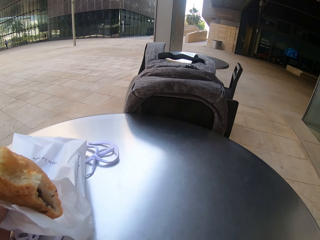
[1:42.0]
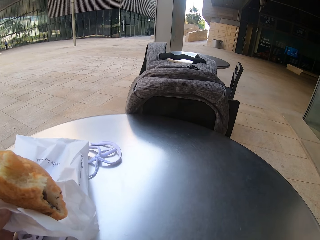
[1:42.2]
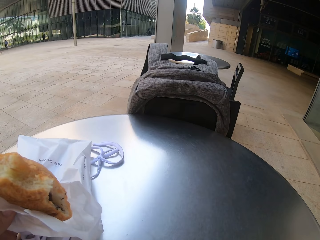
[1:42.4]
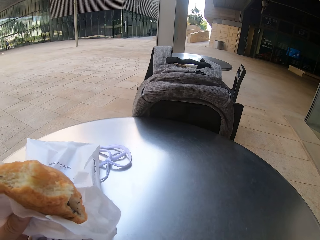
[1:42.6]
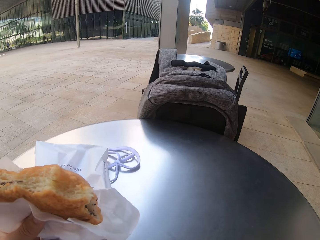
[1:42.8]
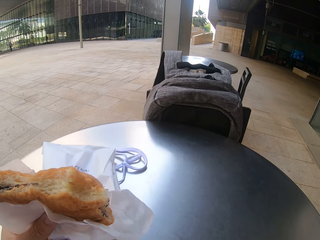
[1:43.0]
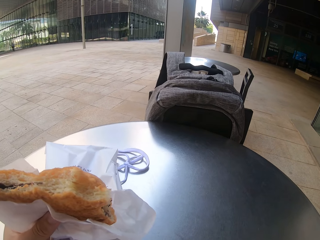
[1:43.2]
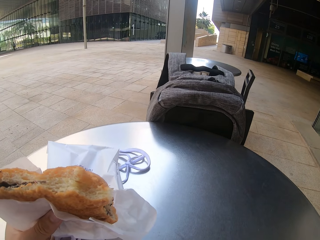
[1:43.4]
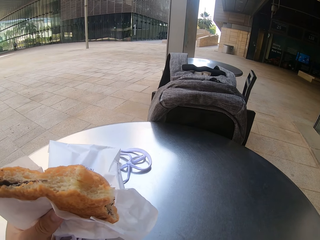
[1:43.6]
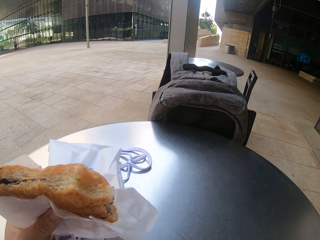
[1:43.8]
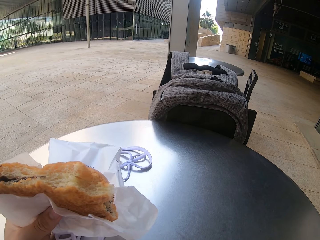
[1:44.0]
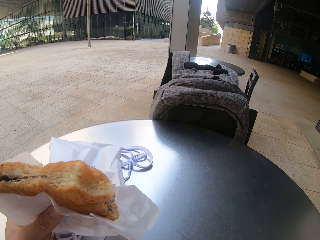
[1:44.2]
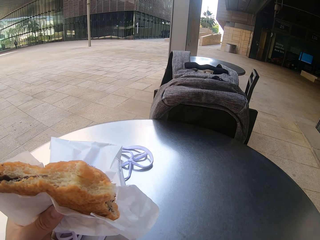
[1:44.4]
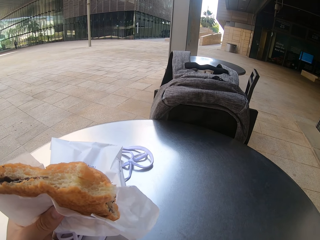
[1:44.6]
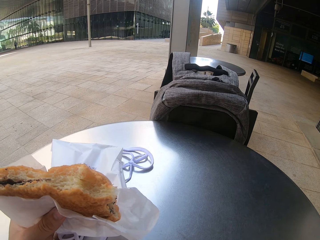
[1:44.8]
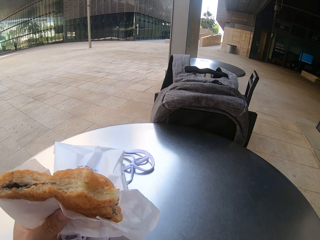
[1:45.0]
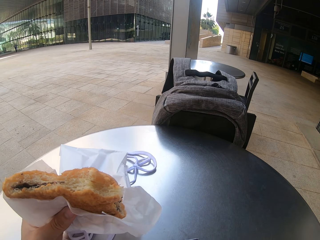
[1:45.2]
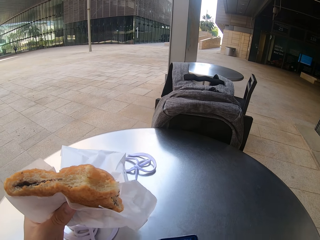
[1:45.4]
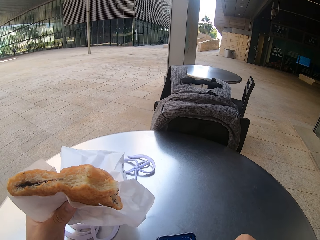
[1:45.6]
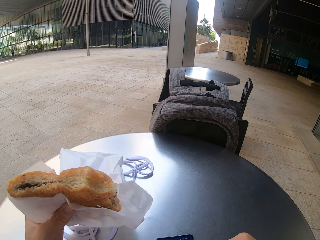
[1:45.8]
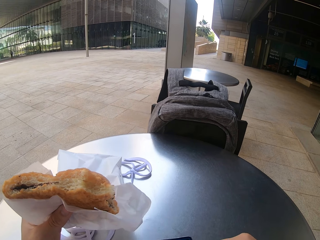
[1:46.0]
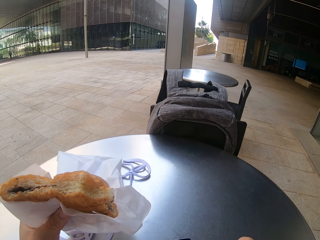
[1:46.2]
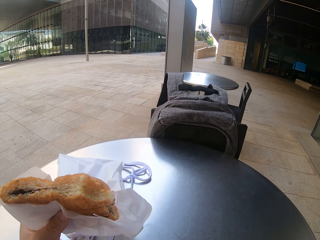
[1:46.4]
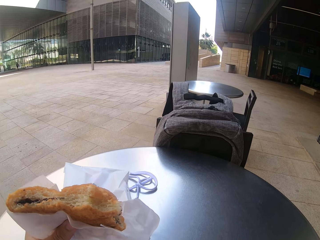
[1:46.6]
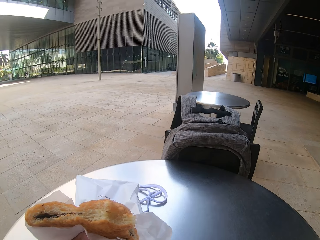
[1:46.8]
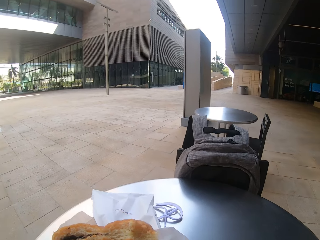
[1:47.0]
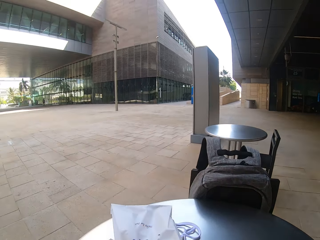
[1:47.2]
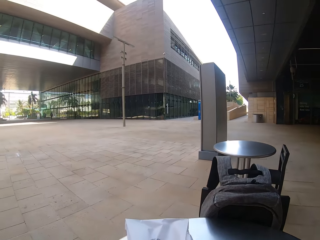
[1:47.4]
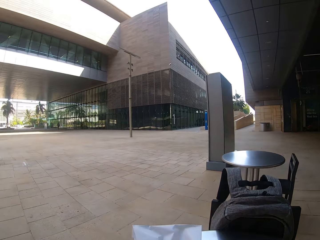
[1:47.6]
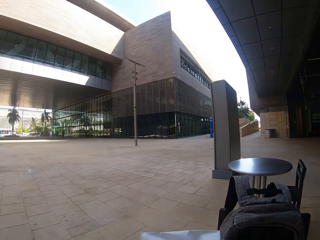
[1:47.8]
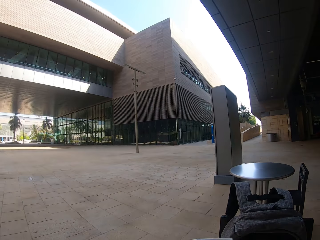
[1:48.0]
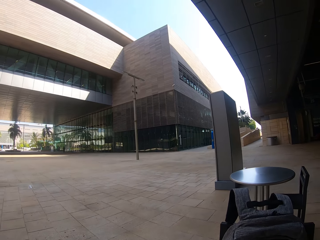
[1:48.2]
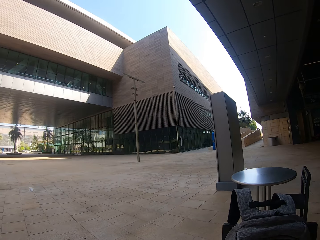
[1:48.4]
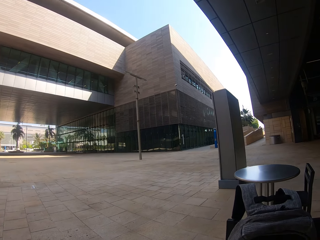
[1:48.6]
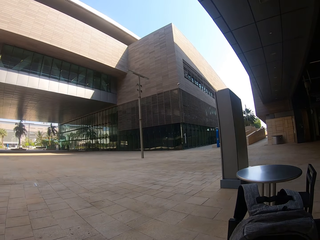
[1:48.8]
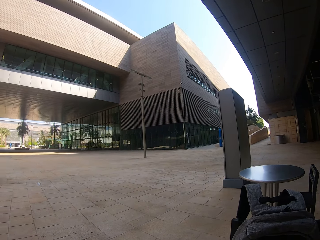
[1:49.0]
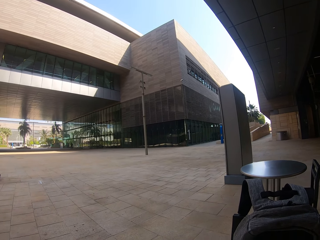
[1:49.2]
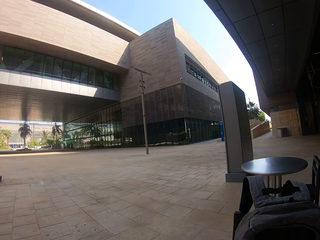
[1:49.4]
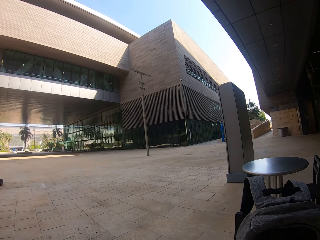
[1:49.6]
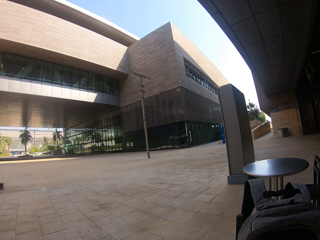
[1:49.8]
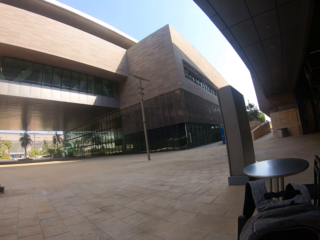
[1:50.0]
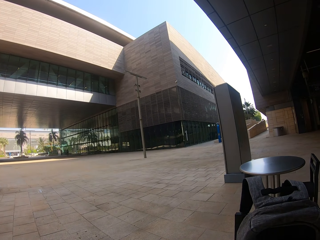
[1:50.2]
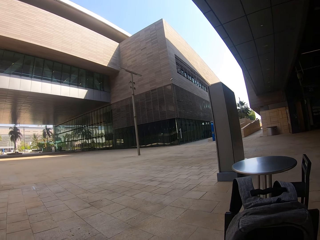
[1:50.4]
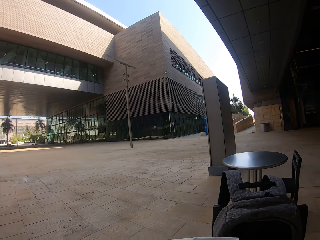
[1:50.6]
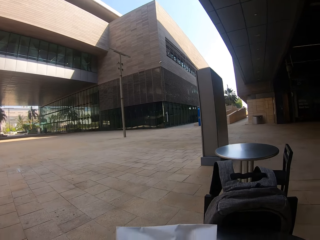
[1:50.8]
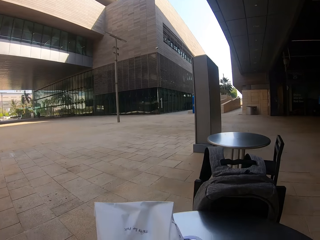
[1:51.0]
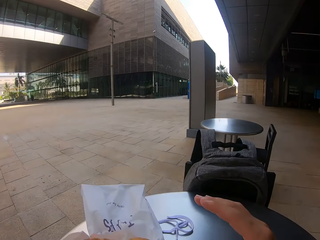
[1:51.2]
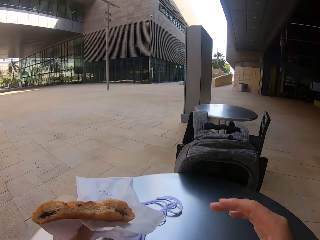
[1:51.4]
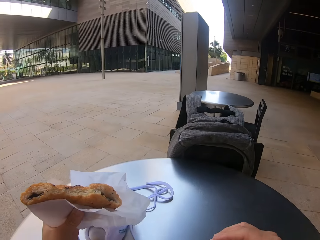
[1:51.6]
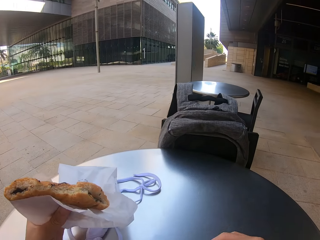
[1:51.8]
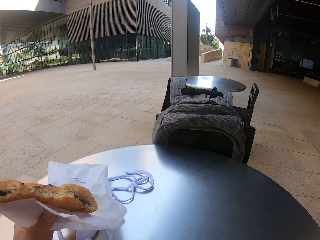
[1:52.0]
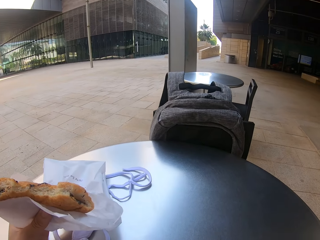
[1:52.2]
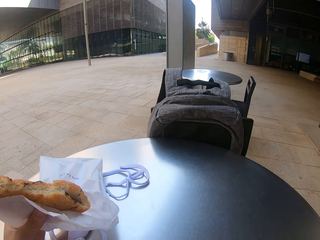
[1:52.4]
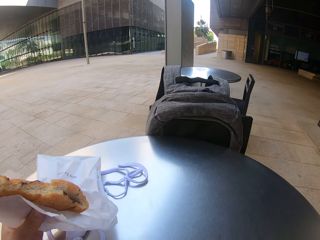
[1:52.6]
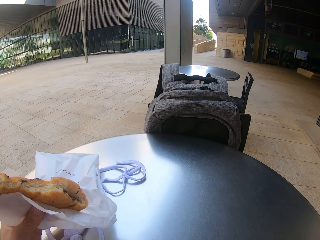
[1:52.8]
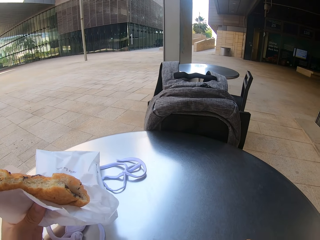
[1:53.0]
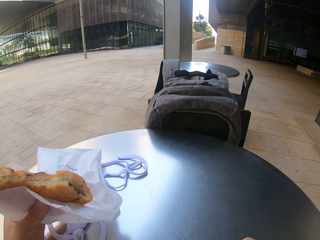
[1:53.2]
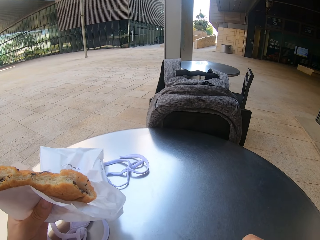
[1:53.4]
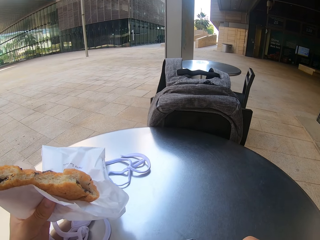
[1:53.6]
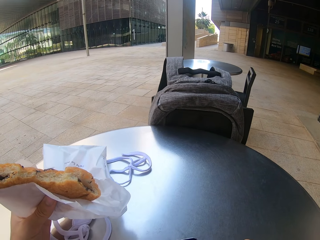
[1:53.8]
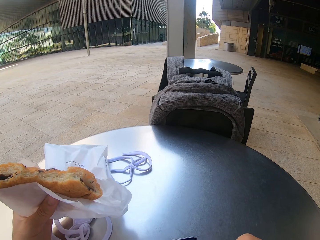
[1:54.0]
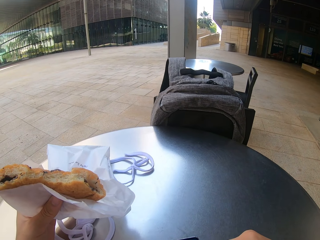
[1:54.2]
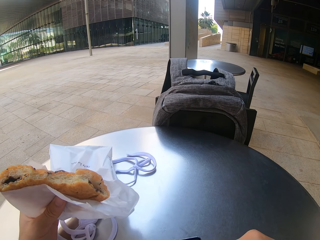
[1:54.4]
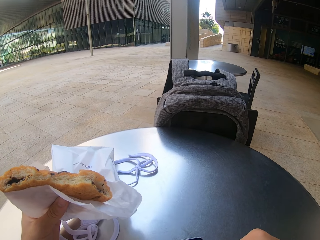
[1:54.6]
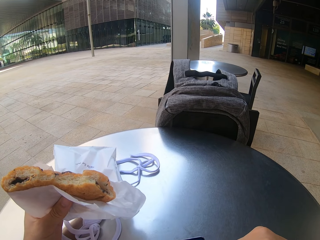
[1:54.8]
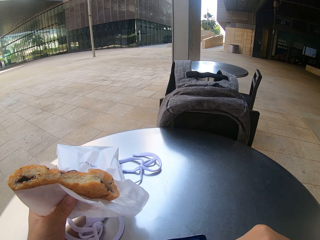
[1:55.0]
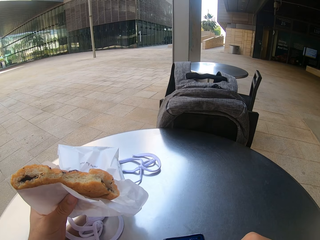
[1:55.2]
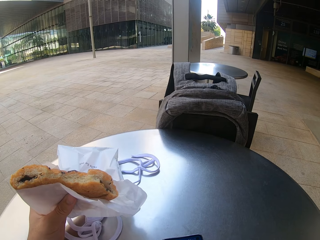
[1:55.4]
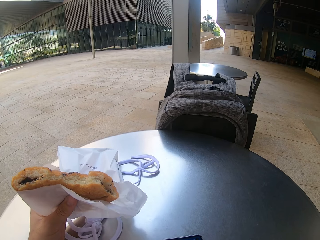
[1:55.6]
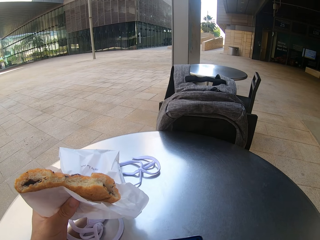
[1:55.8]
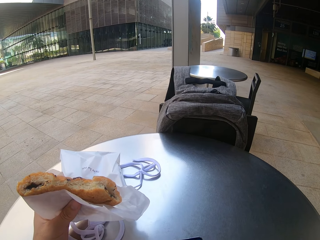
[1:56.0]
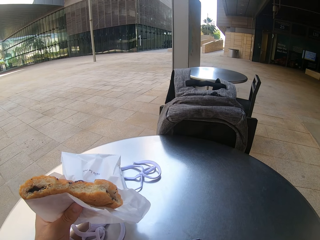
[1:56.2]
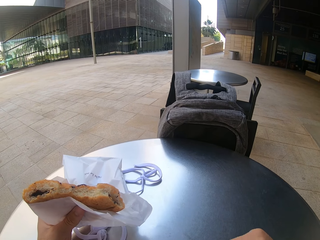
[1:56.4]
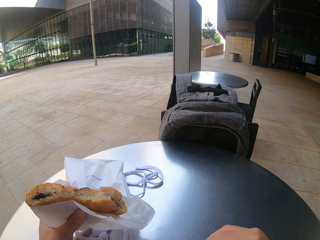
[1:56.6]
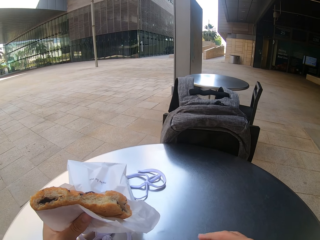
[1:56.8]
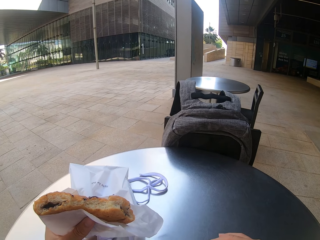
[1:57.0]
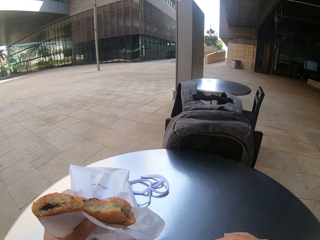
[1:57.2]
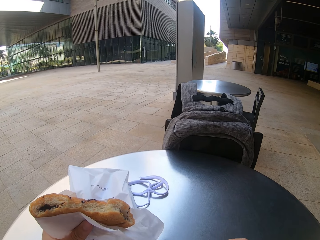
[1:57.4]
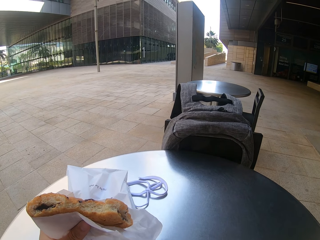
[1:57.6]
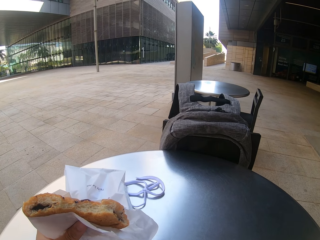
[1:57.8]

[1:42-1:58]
The camera wearer bites a snack. They move the paper on the table aside. They scroll the phone.

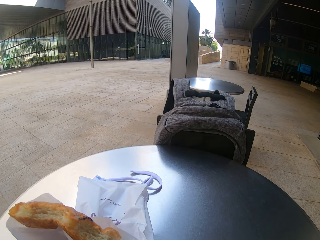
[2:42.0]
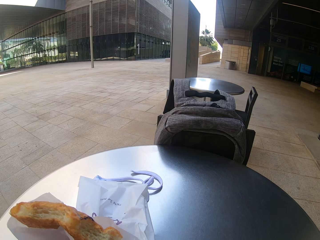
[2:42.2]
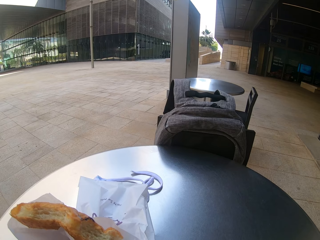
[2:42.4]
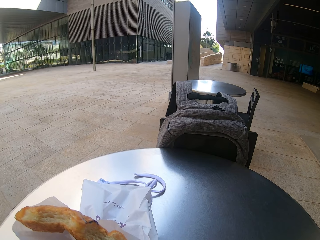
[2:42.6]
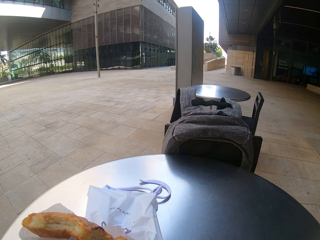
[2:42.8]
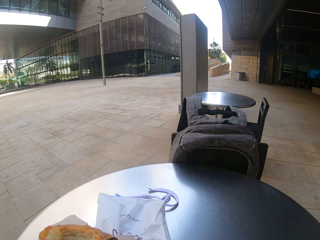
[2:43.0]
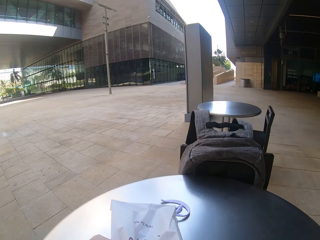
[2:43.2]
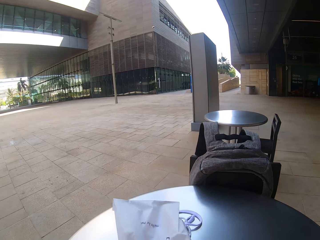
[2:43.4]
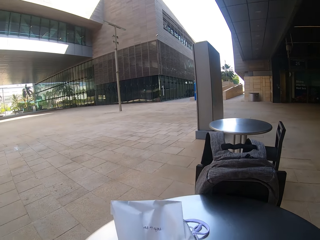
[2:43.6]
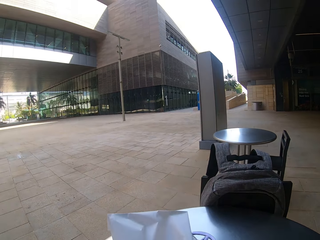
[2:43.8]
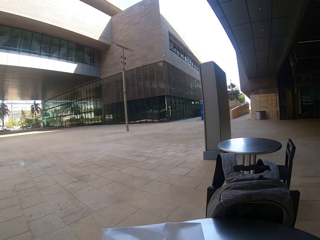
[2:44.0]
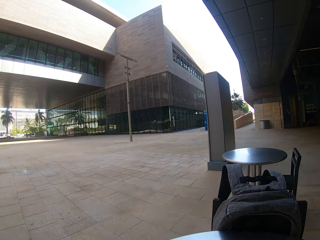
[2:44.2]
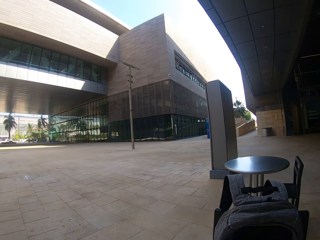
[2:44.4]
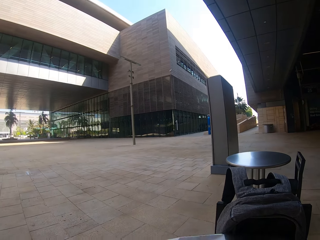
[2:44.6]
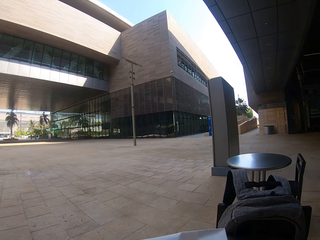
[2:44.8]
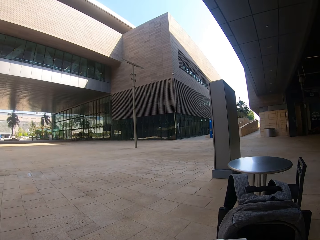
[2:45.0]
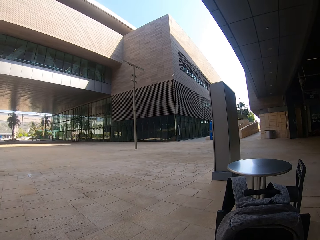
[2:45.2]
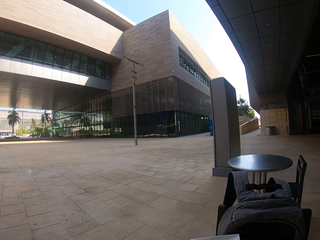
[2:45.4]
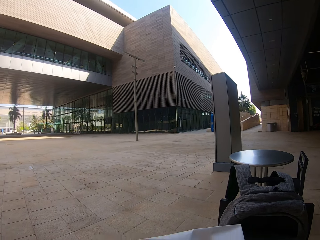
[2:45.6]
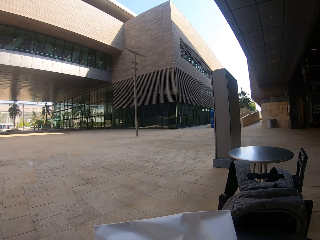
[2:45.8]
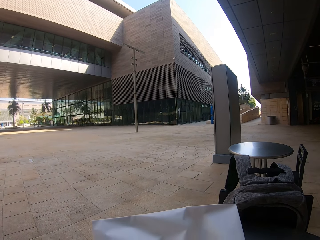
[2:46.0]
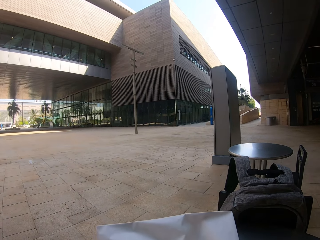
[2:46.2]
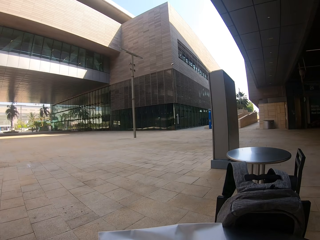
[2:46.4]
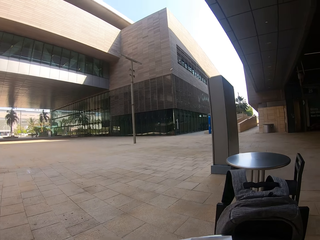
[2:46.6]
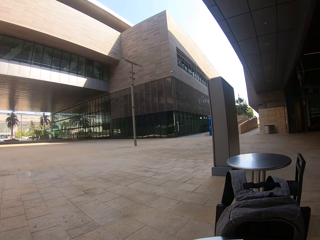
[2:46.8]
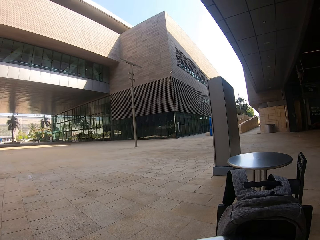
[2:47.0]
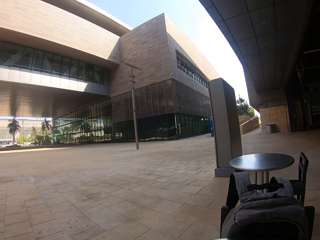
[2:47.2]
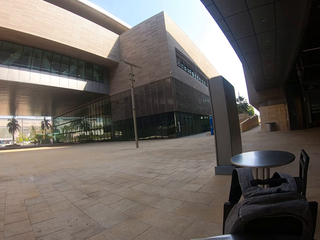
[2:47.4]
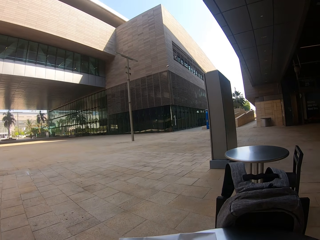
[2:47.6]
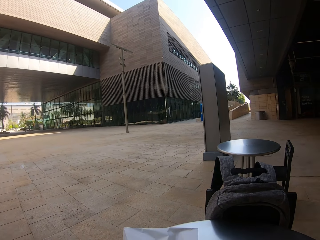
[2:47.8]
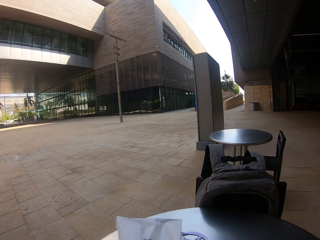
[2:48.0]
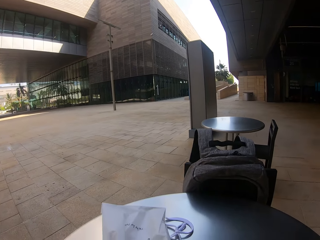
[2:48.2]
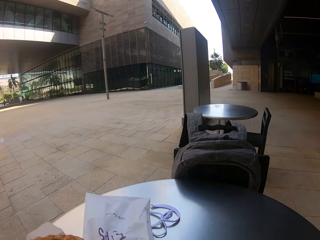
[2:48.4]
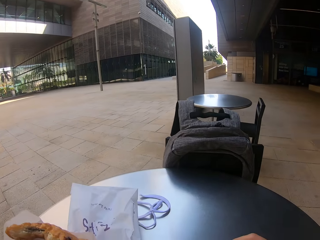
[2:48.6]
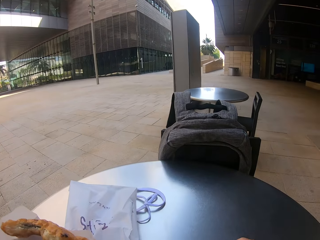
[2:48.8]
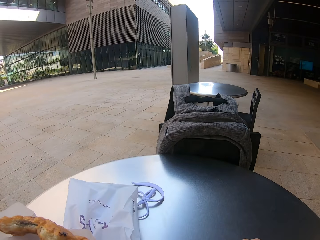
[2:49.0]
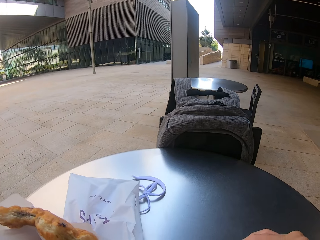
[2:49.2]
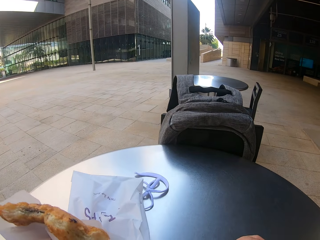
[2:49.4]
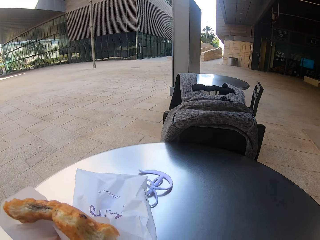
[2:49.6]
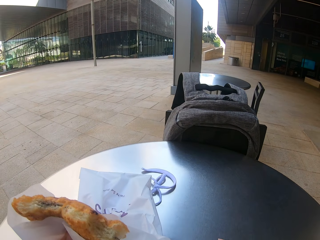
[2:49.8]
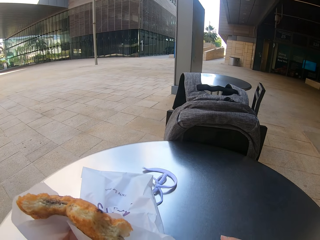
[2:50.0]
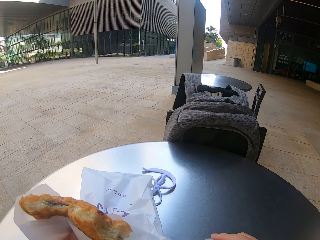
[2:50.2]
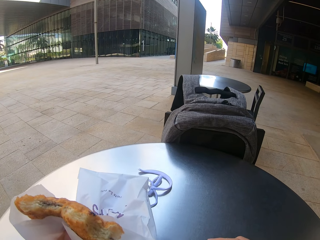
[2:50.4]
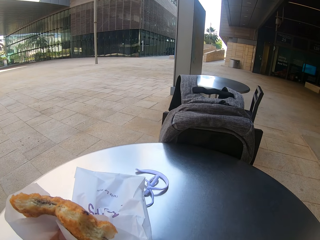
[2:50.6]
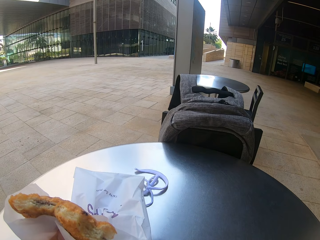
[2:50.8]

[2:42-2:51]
The camera wearer bites a snack. They use a phone.
